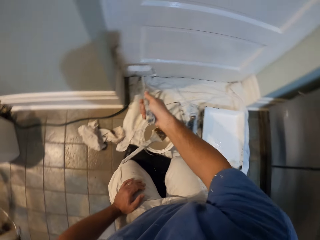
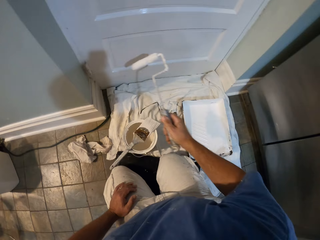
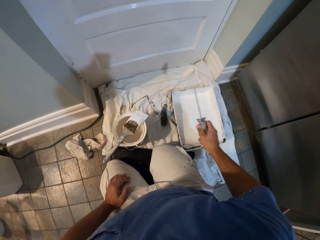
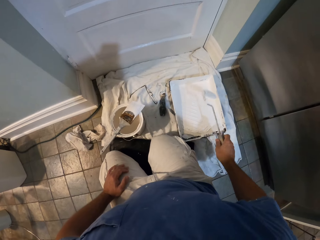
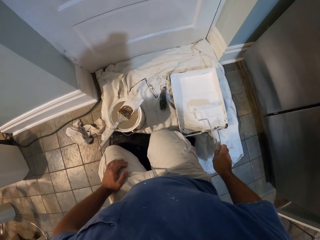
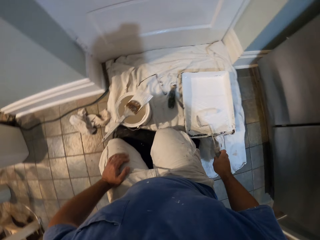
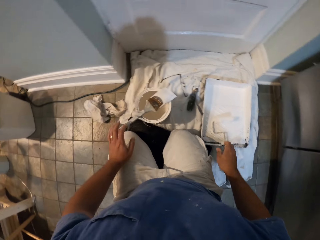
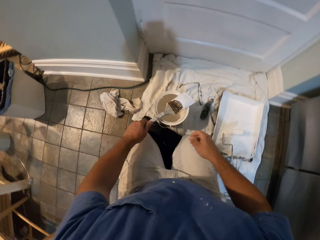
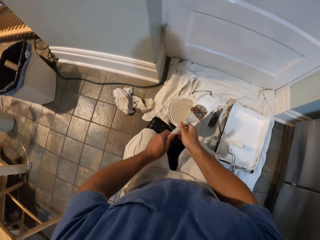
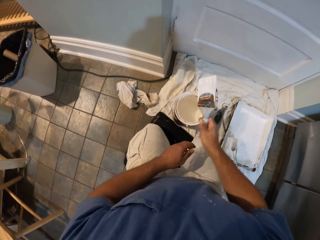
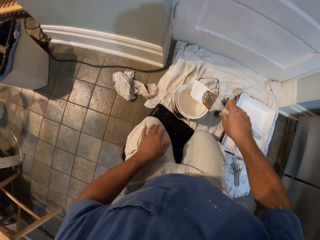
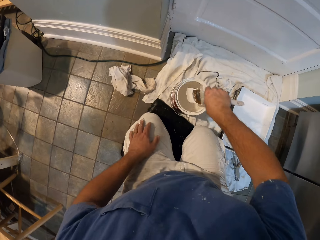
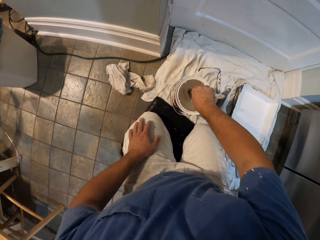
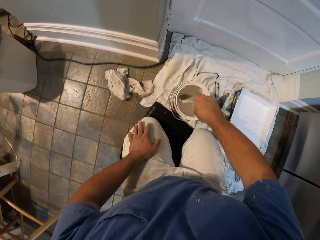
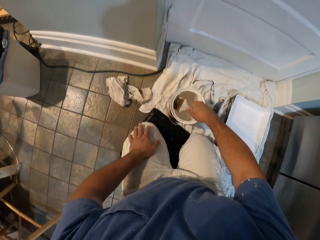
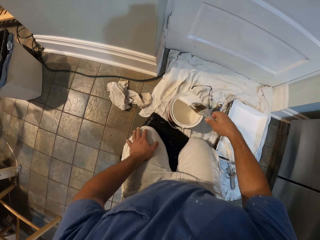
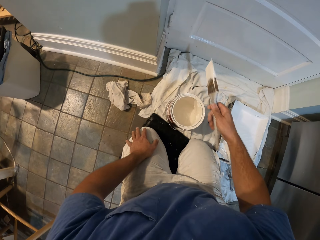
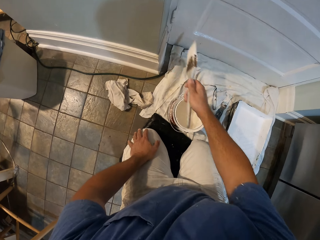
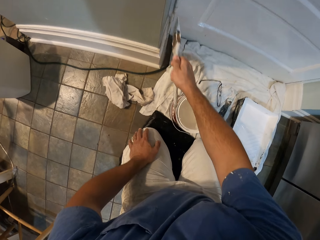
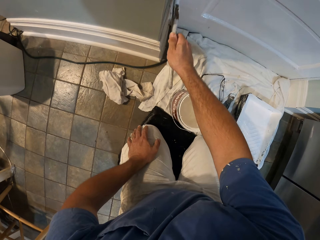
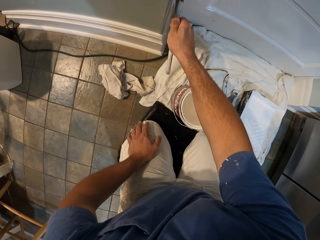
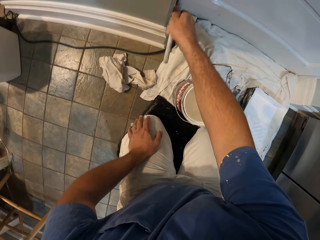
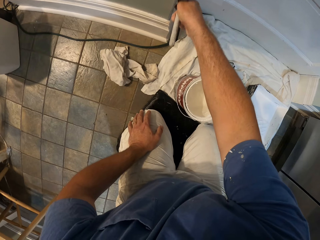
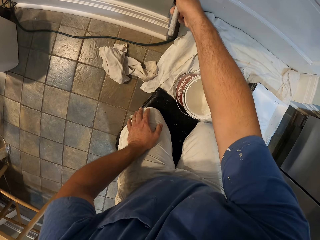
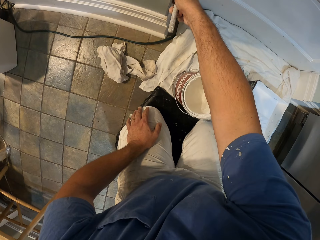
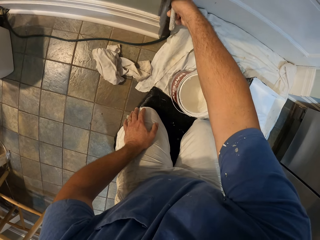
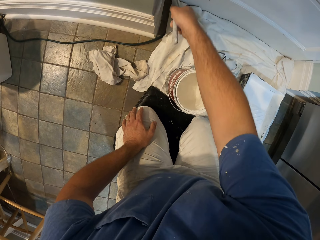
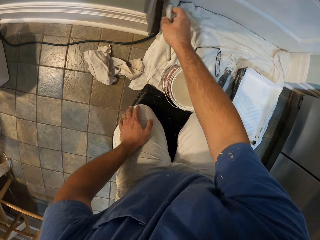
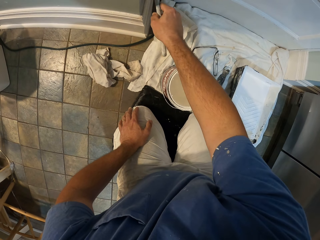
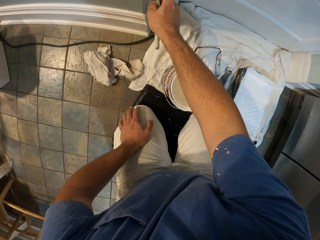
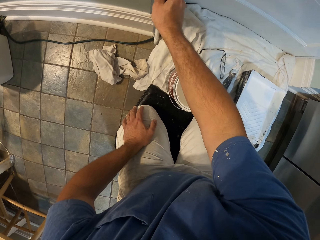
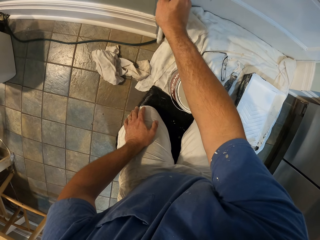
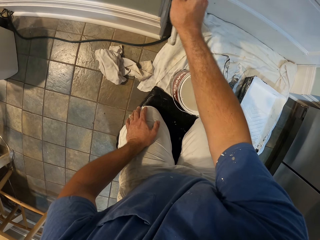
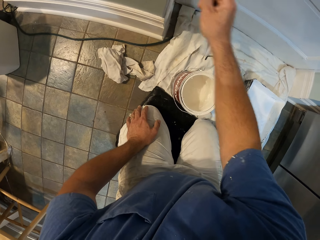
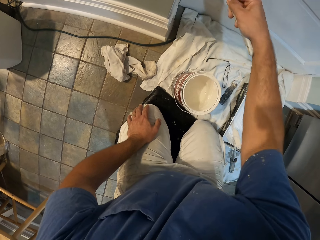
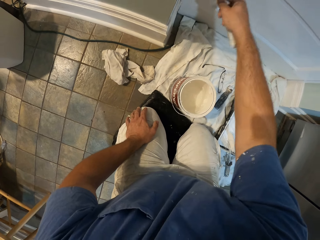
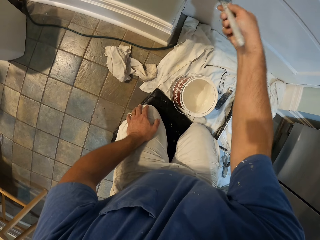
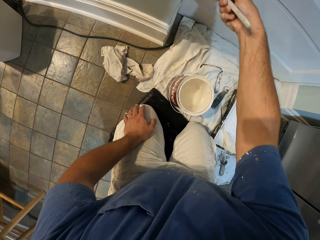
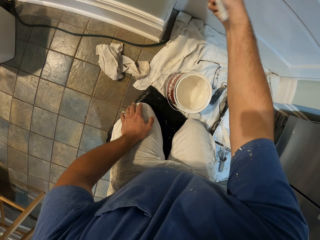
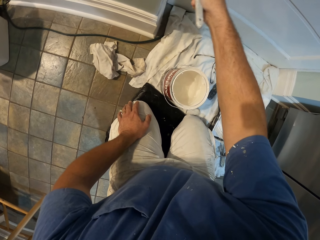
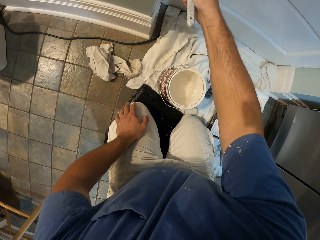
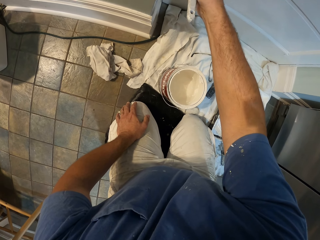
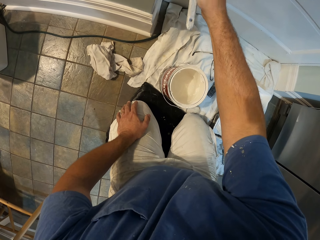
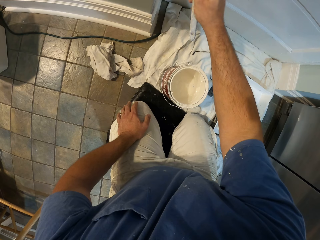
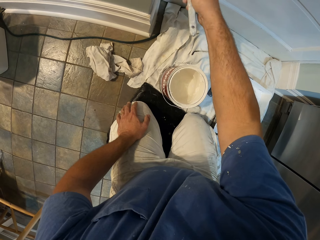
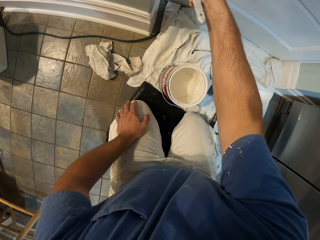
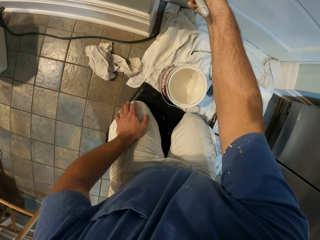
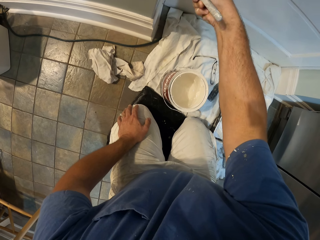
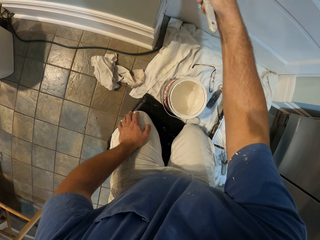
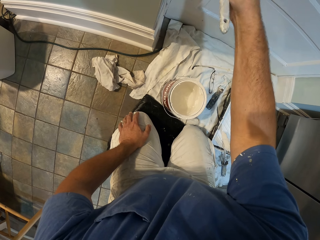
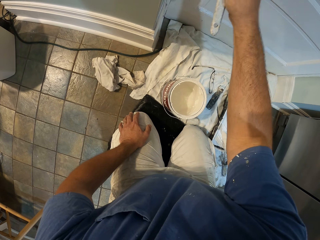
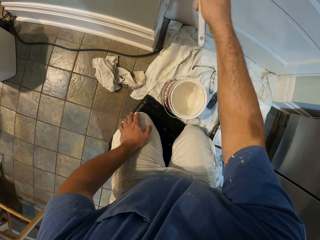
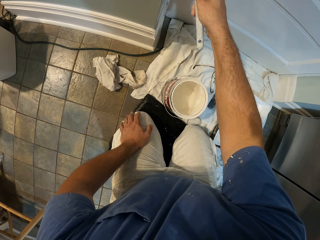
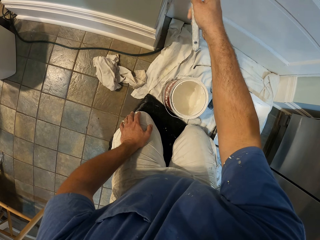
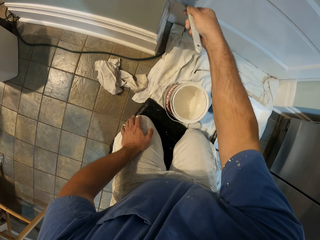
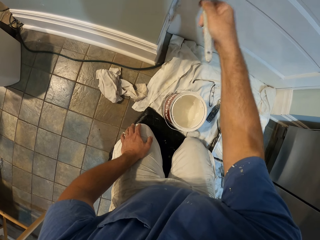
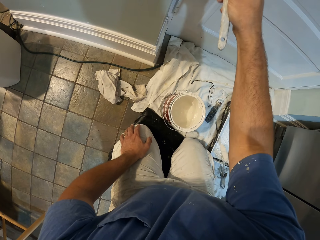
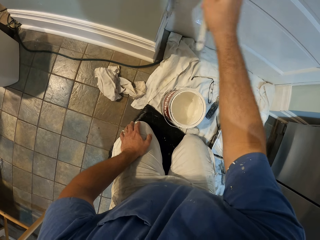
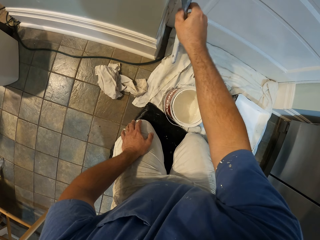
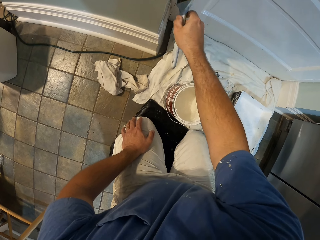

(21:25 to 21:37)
The camera wearer drops the paint roller on the paint container. He picks up the paint brush from the top of the paint can with his left hand. He passes the paint brush from his left hand to his right hand. He puts the left hand on his lap. He takes some paint from the paint can with the paint brush. He paints the door with the paint brush.

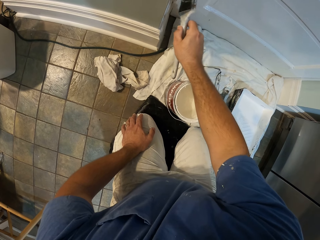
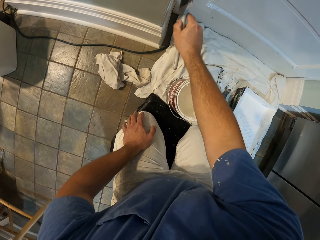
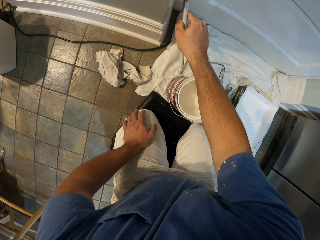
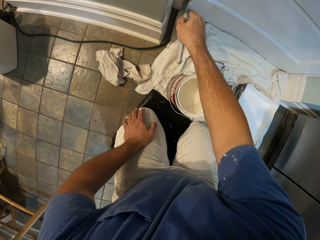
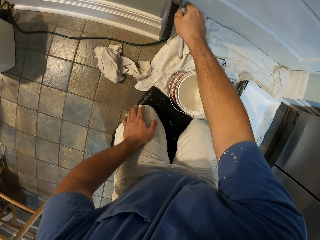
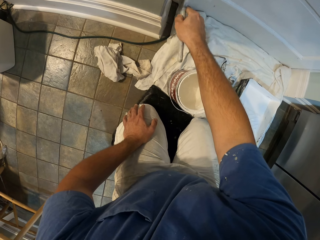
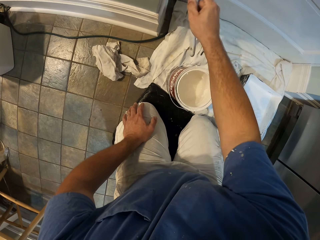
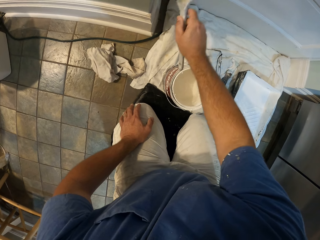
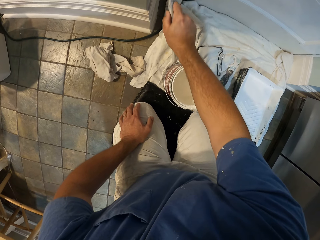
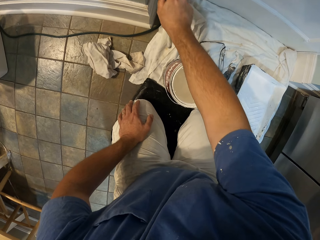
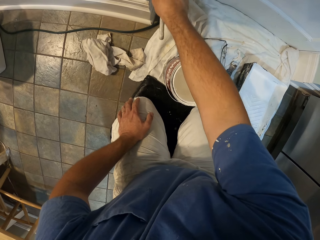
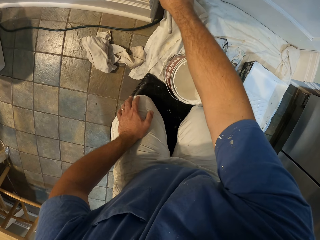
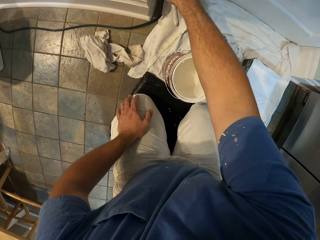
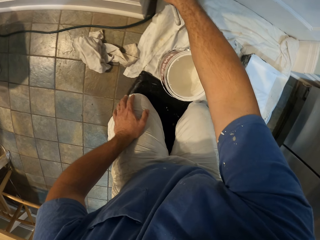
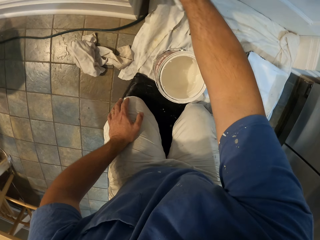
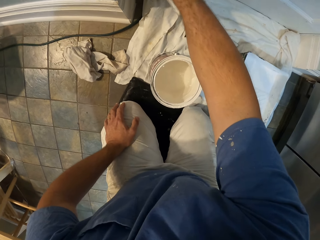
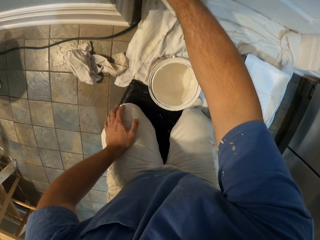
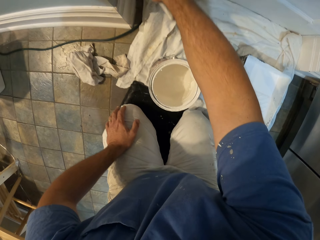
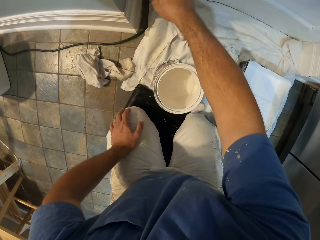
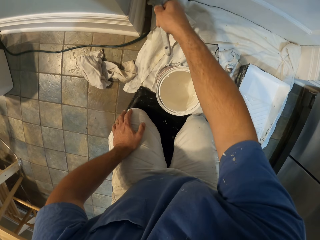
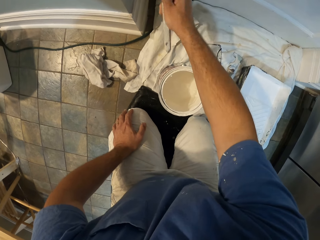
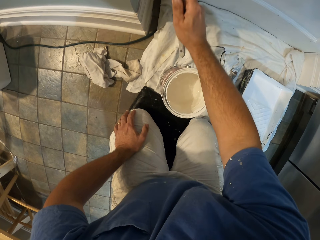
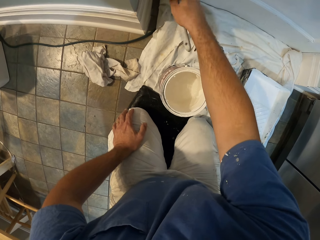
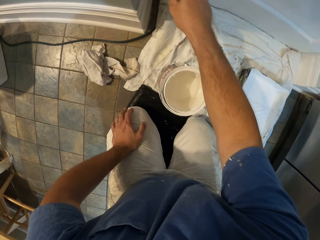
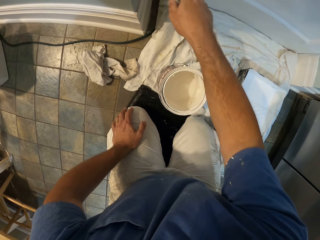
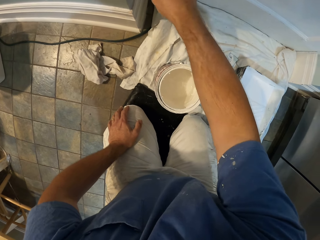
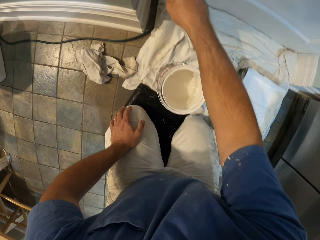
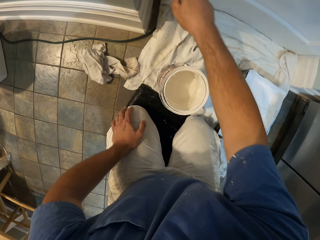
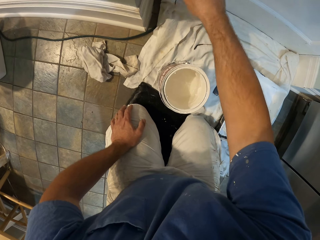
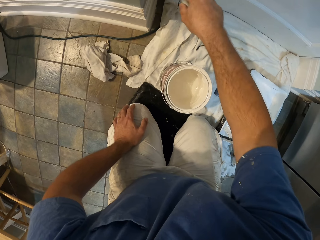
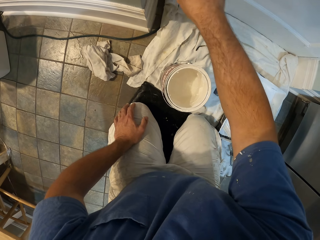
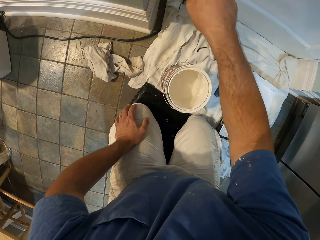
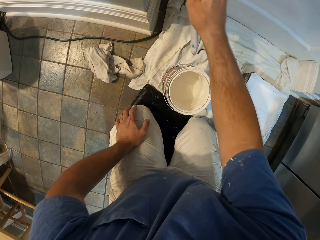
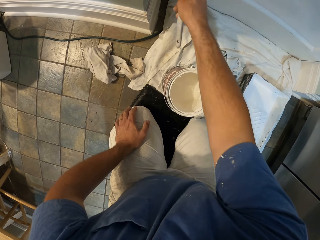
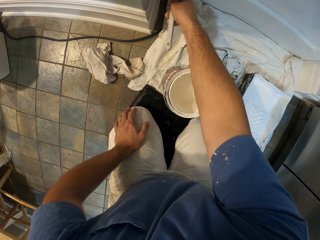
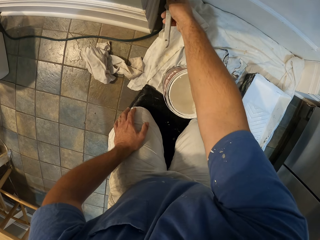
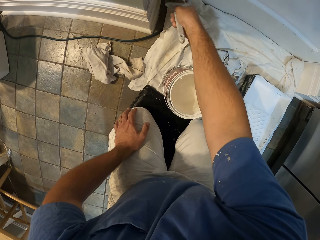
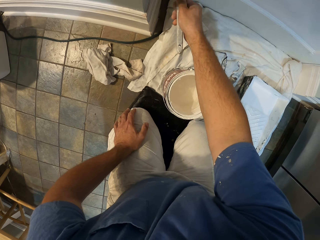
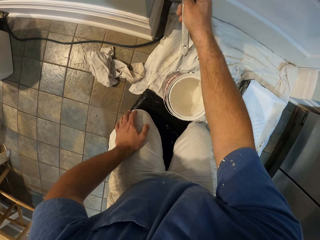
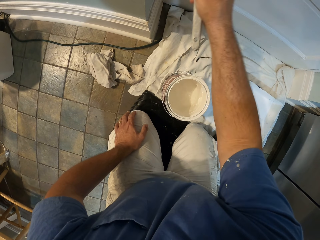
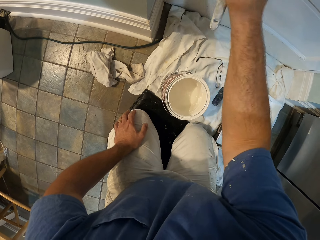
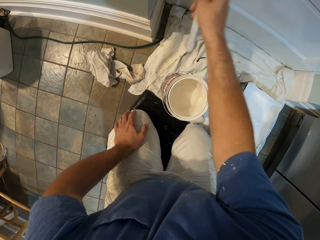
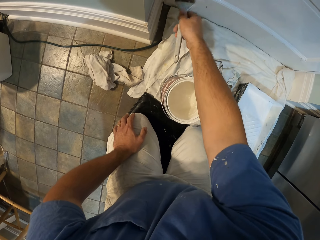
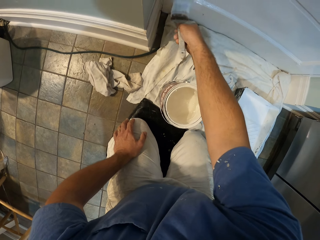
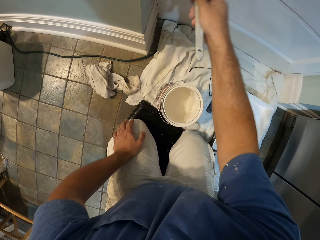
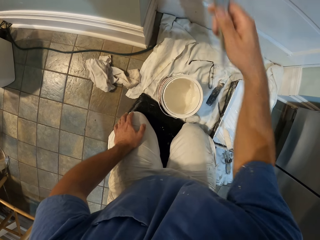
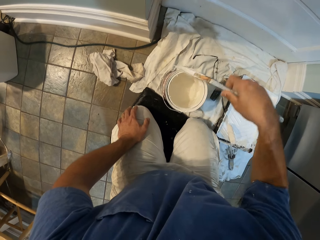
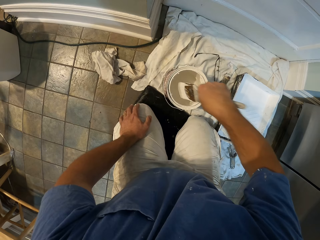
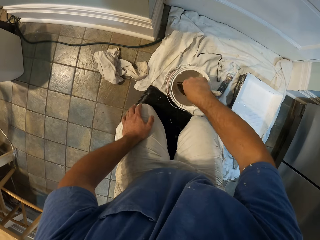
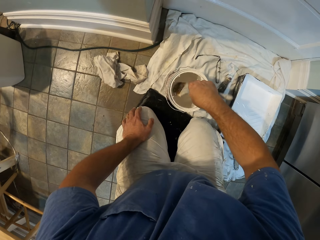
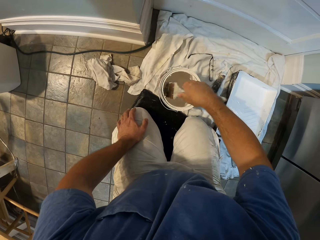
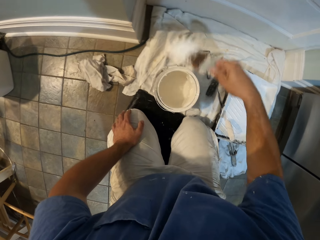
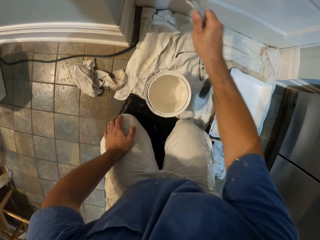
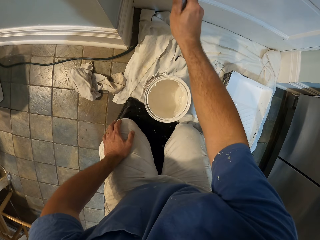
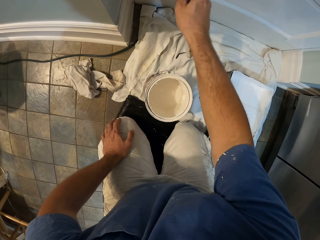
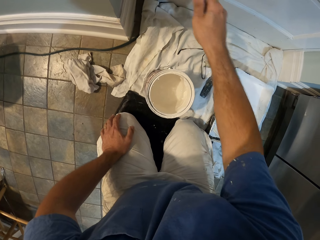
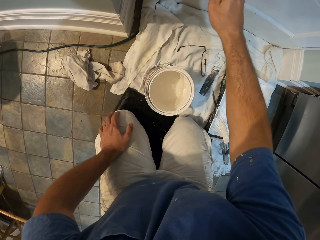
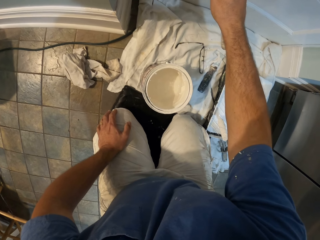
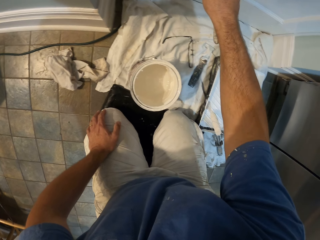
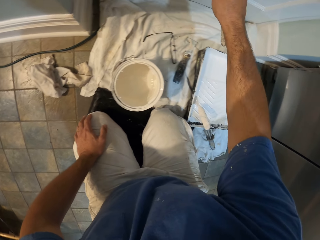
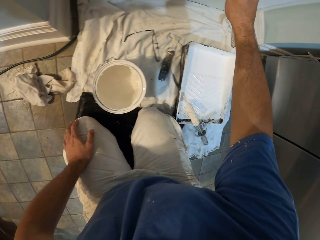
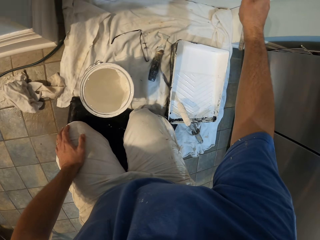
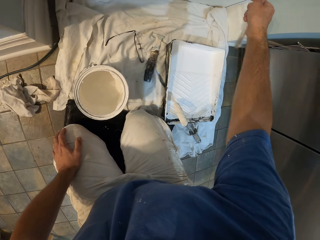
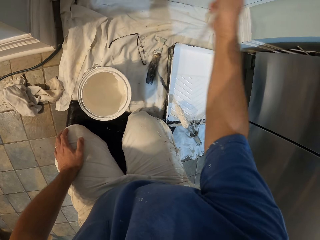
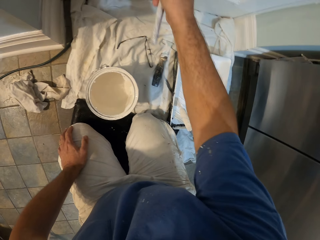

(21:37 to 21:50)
The camera wearer takes some paint from the paint can with the paint brush. They paint the door with the paint brush.
